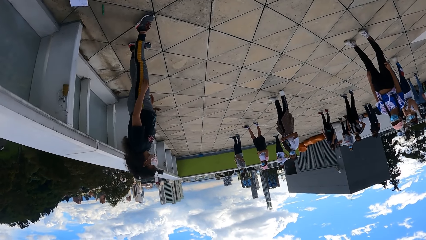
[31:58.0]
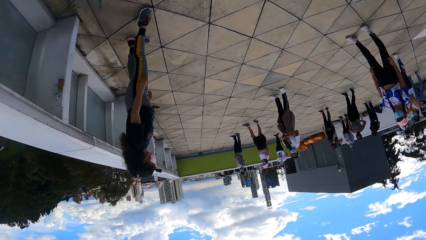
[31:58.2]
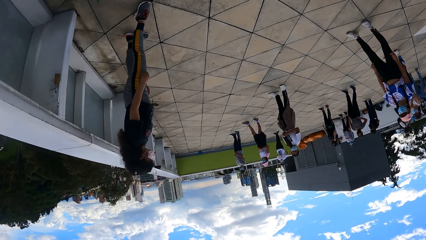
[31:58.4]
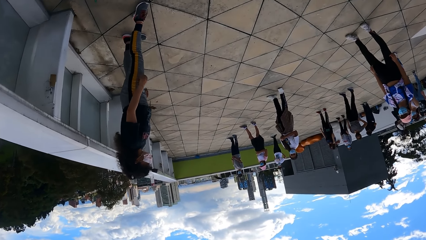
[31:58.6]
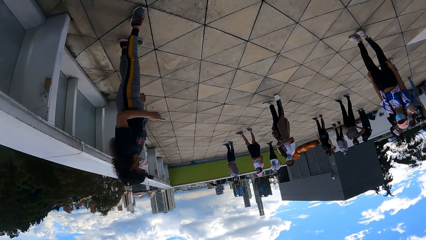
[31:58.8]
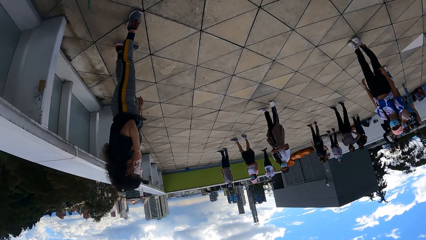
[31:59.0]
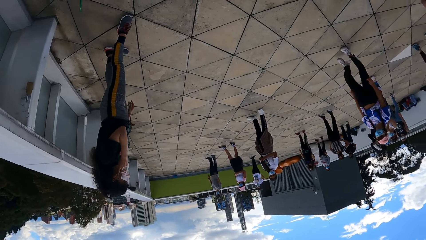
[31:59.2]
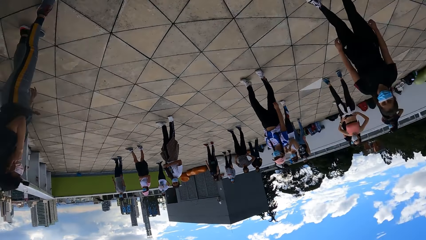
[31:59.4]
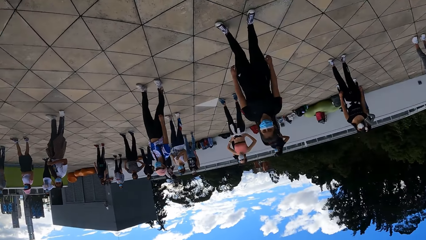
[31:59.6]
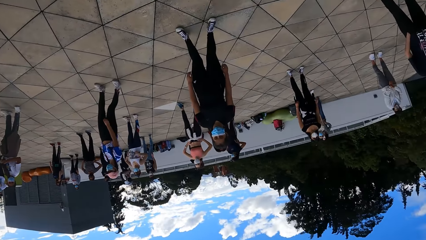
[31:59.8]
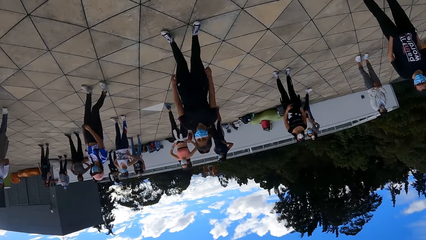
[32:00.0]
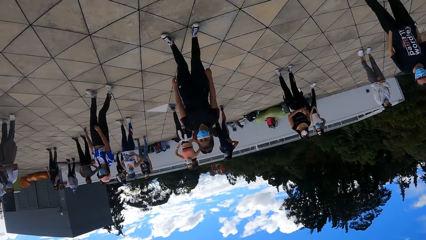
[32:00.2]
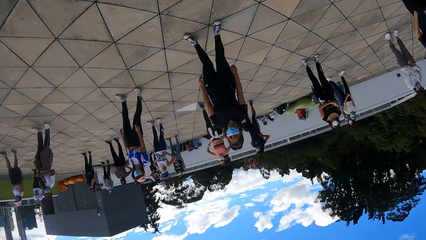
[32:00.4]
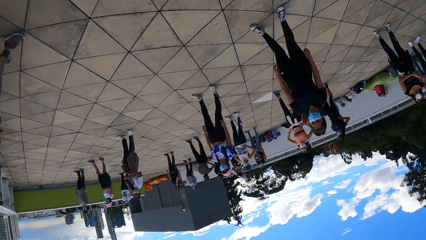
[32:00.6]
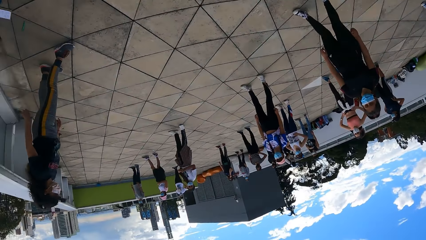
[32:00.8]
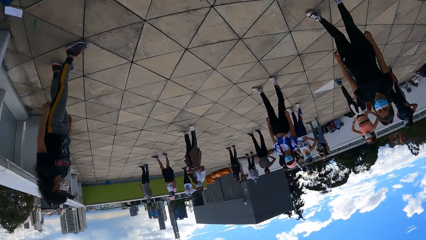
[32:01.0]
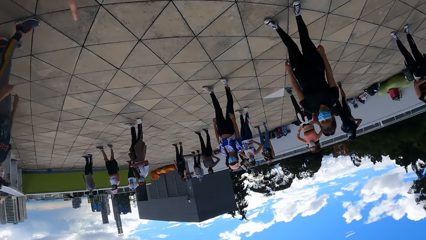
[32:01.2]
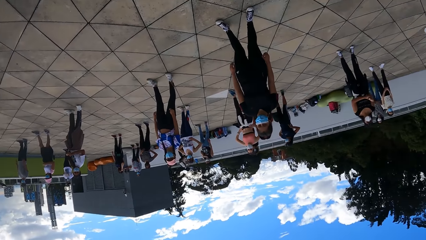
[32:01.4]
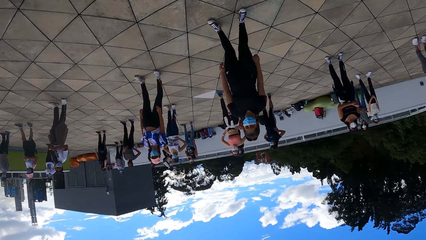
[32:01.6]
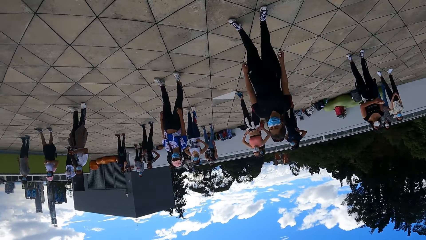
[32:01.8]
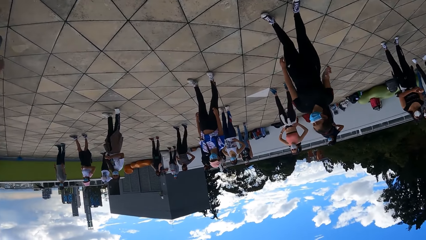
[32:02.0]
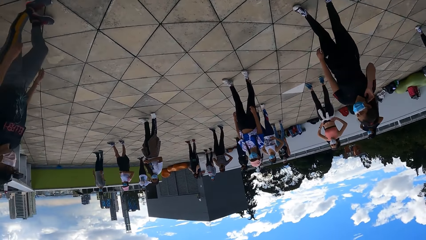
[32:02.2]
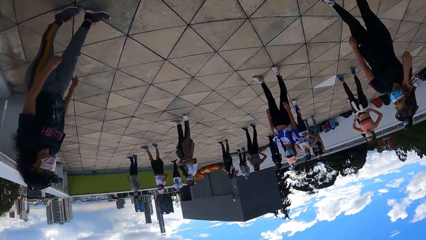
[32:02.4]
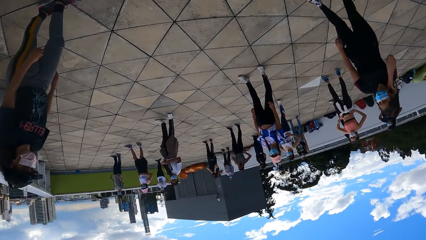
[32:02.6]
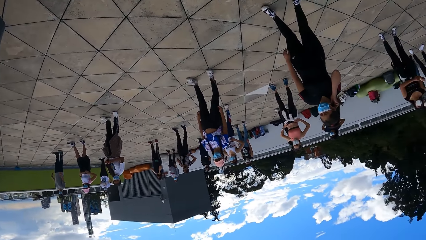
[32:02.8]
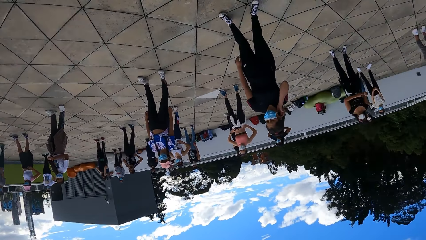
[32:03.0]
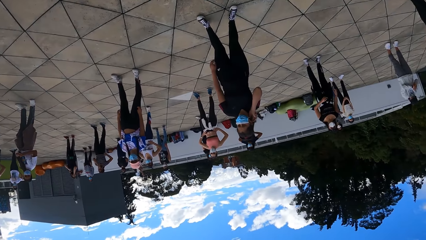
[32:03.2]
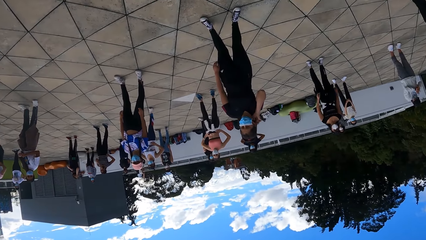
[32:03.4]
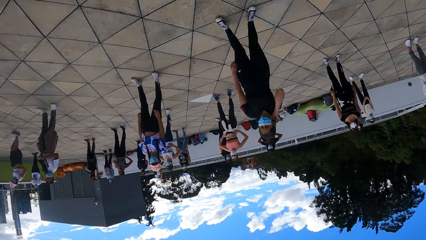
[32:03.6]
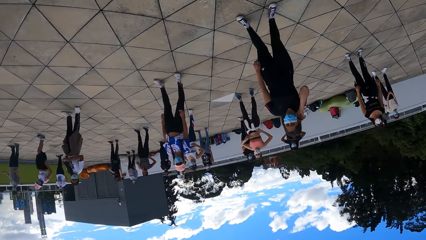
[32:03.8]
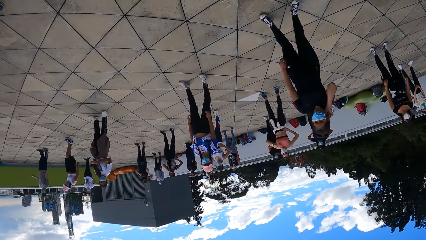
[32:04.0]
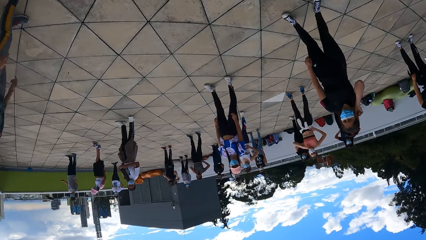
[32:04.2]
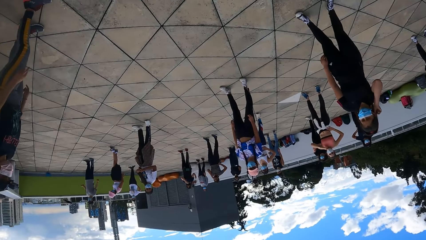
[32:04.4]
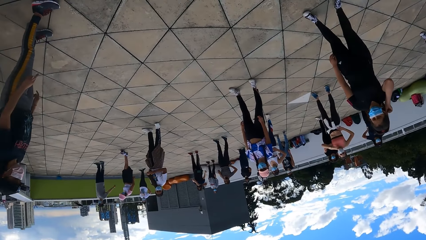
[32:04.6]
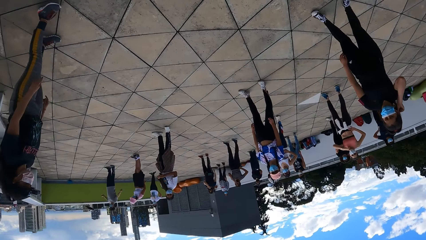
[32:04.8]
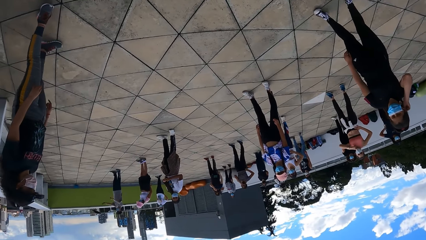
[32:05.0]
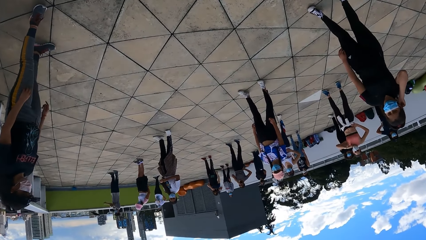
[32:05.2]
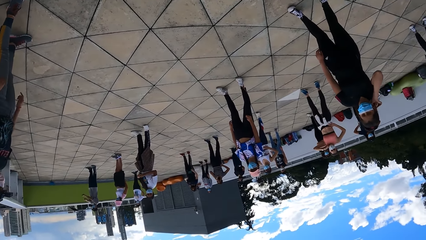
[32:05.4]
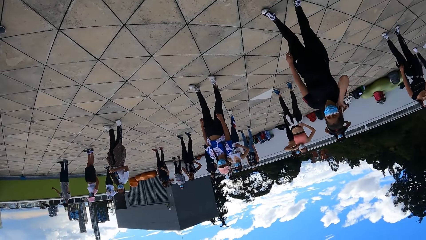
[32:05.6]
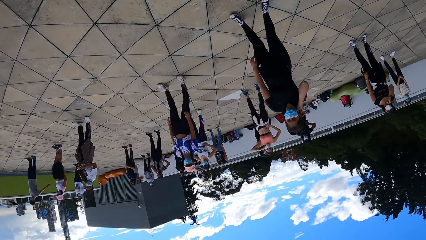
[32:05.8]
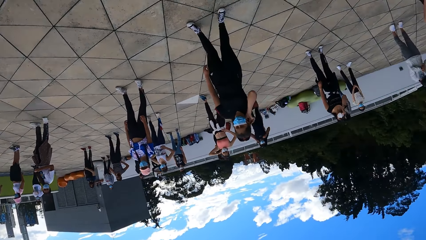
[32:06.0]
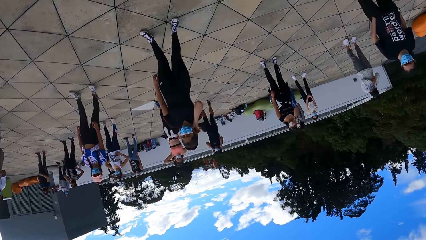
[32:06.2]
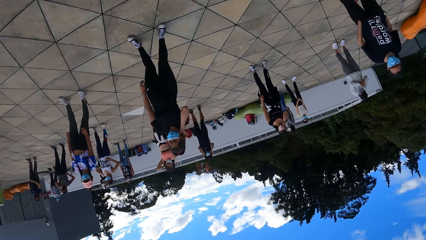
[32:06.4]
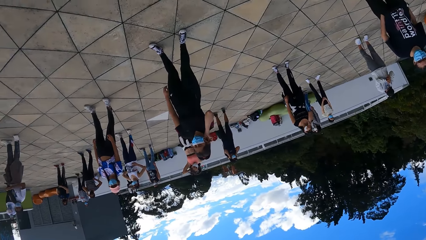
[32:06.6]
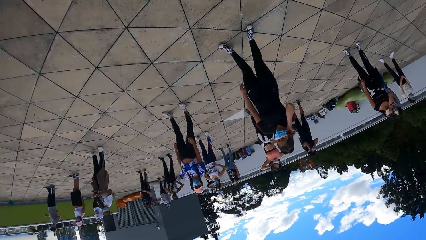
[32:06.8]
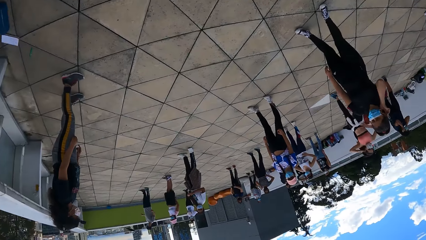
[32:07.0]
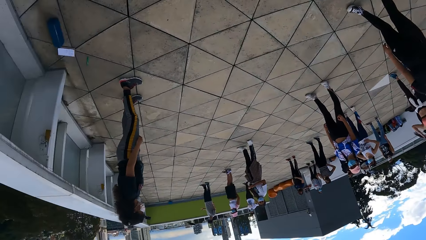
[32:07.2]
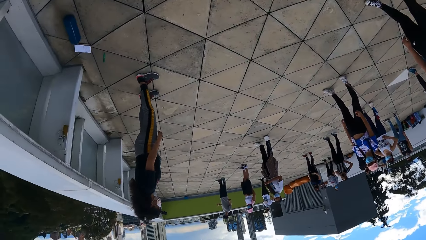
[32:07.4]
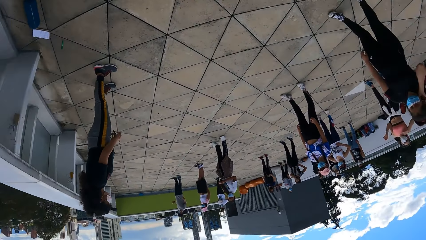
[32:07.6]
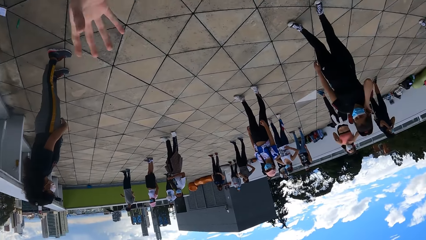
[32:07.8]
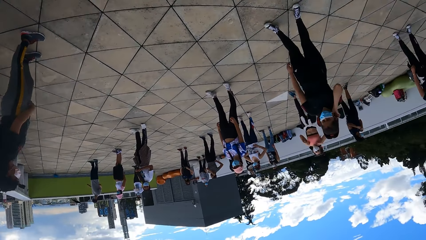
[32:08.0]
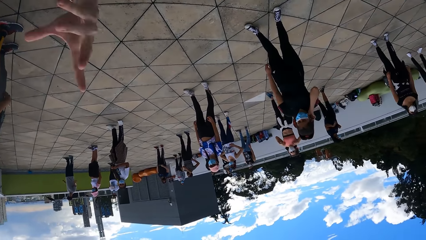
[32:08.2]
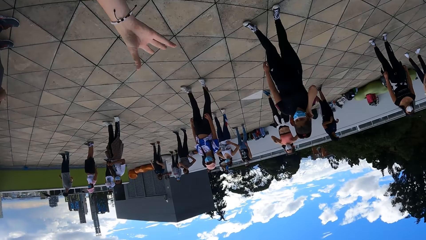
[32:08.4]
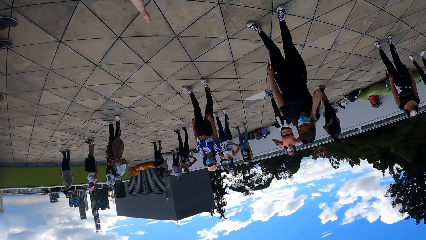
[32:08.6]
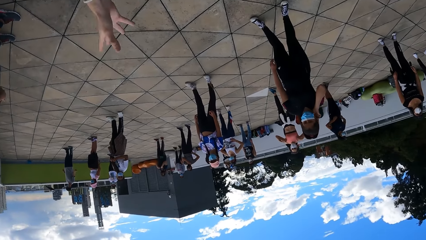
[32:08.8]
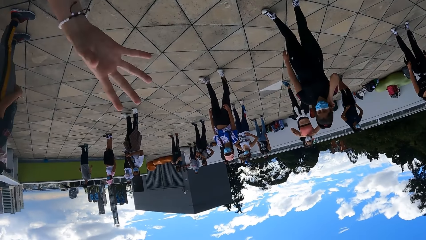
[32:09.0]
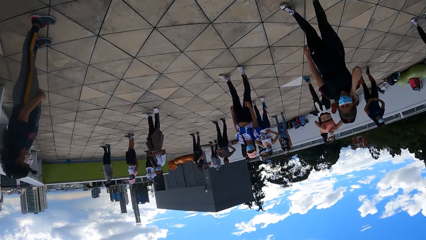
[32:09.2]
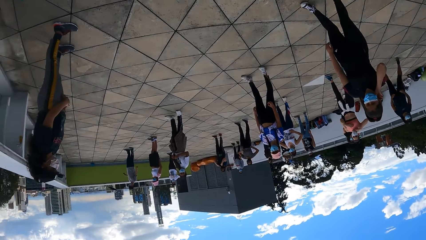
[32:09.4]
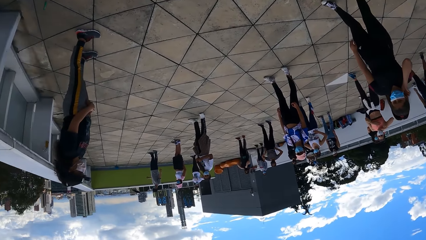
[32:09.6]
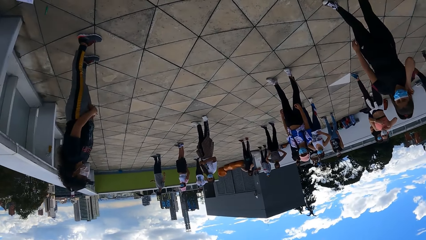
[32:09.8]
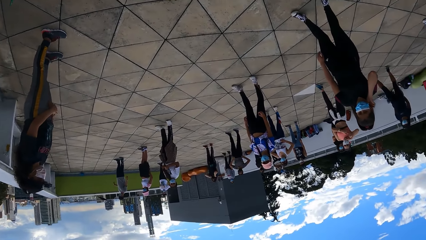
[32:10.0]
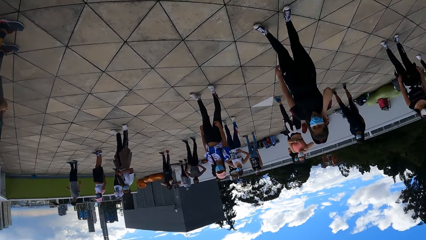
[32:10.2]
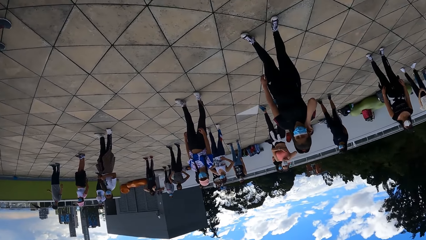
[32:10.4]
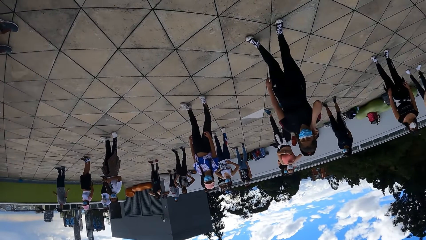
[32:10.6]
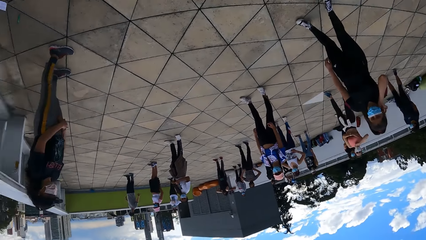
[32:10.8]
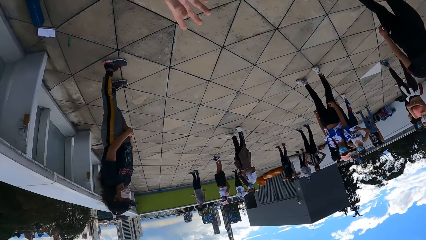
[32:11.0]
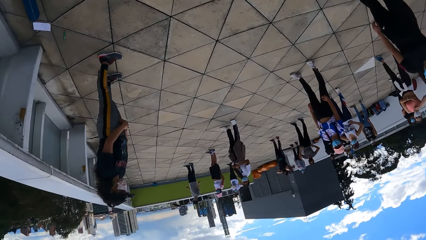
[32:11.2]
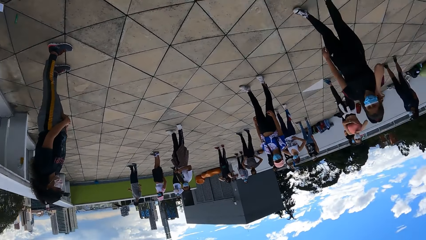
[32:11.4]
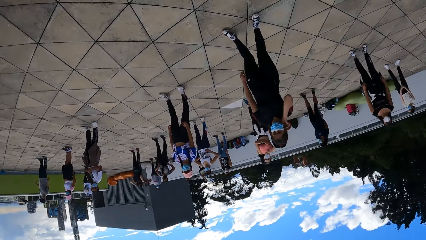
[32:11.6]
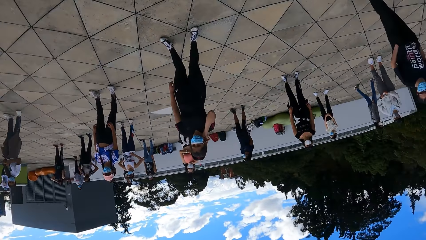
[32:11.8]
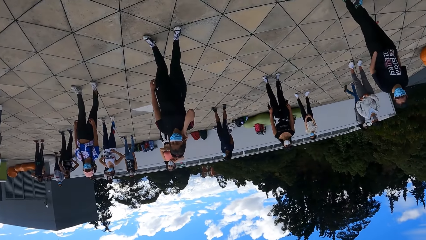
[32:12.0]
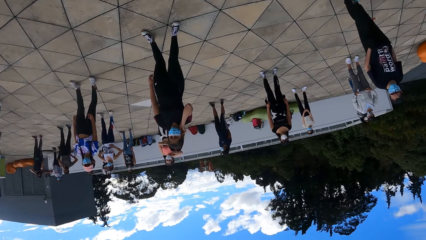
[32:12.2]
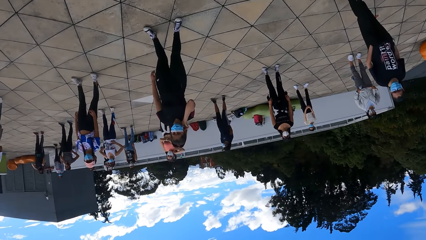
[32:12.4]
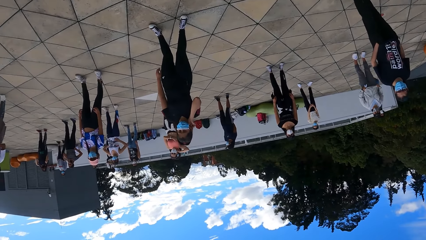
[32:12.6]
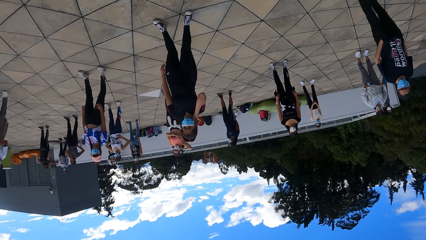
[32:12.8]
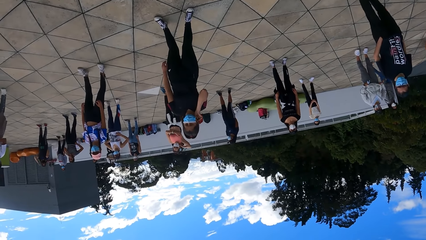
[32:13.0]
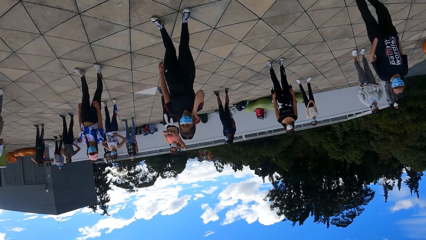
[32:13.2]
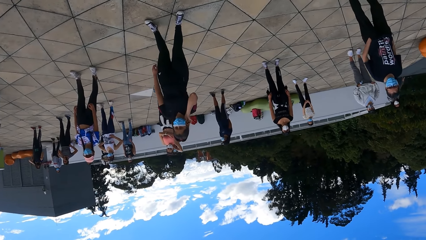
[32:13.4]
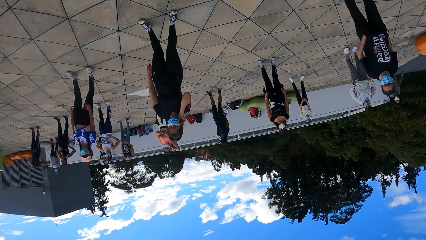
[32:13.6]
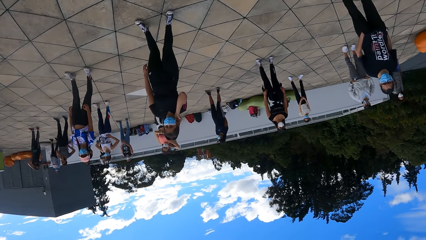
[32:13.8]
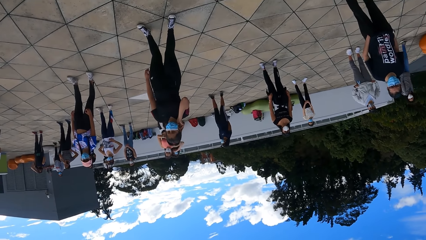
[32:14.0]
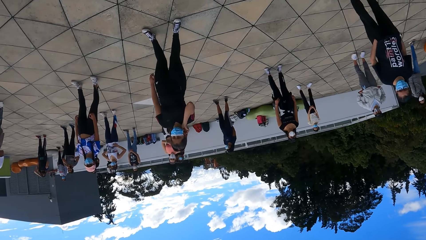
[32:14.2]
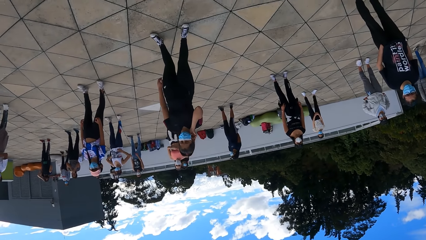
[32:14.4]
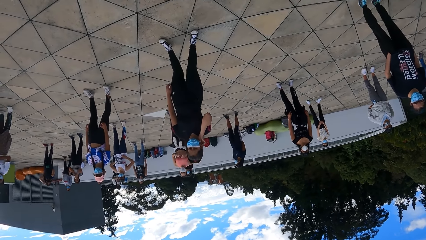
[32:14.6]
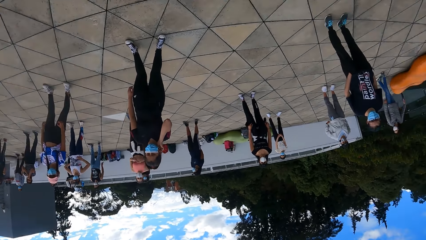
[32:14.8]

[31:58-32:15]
The woman adjusts her nose mask with her right hand. The camera wearer gesticulates with her left hand.
